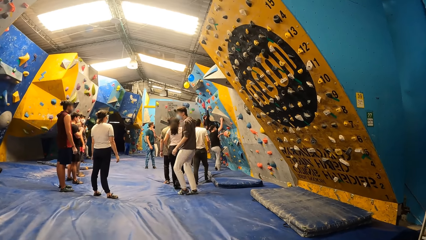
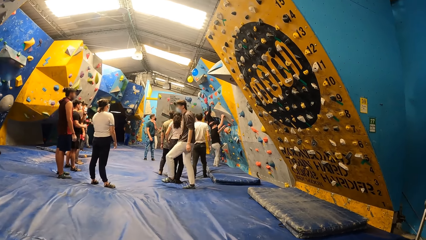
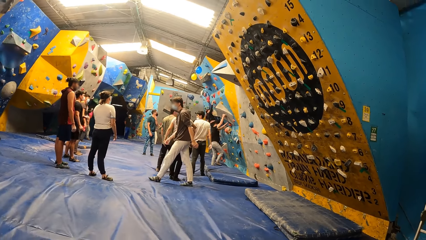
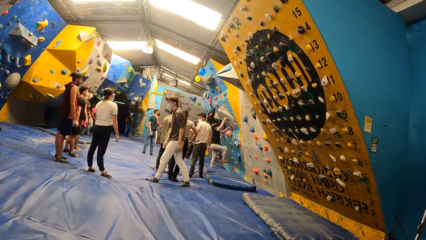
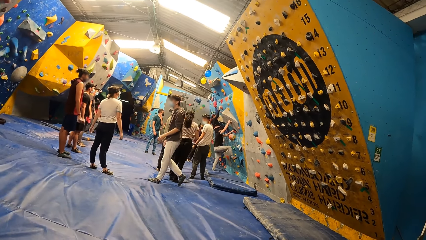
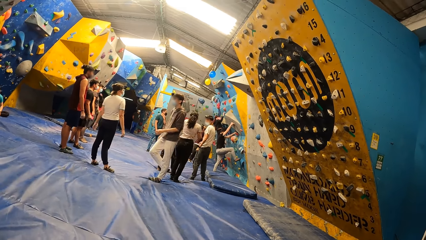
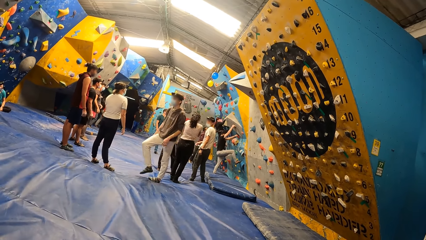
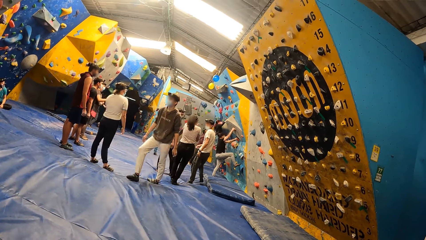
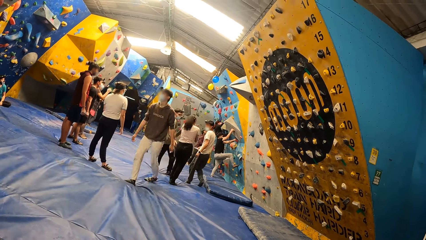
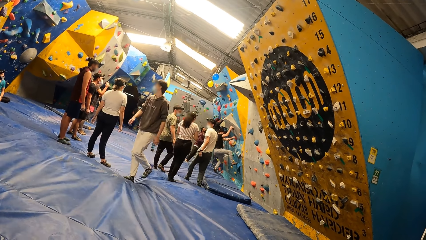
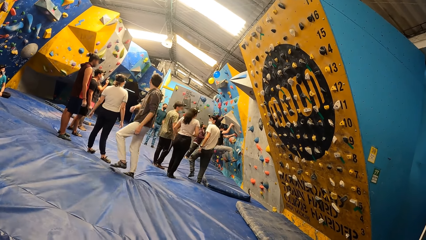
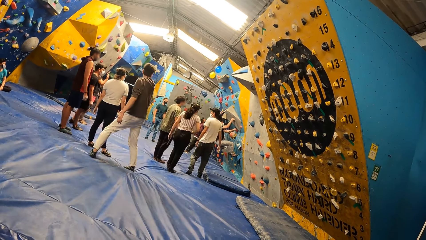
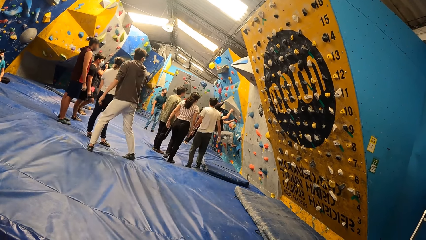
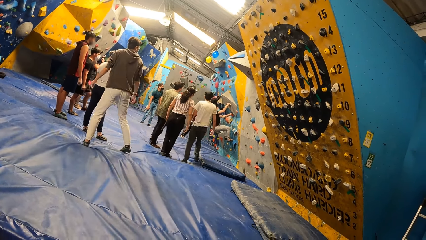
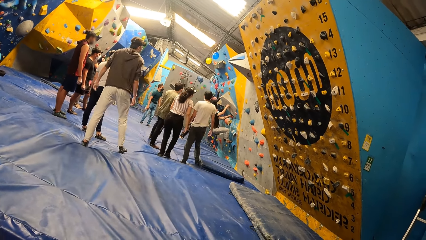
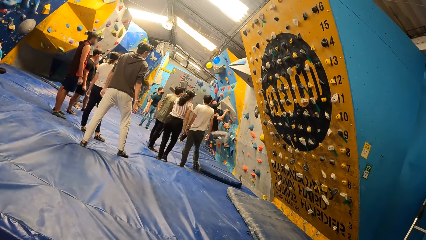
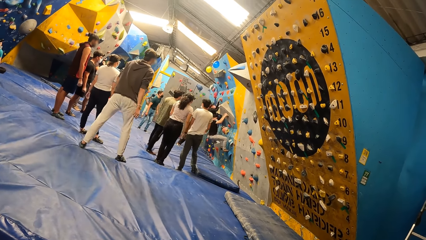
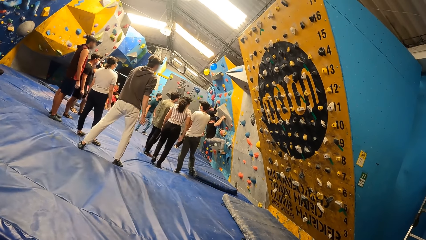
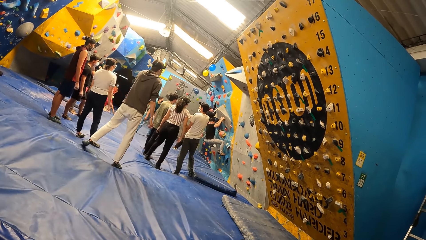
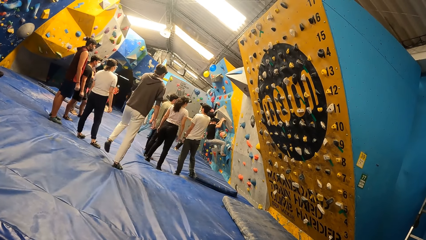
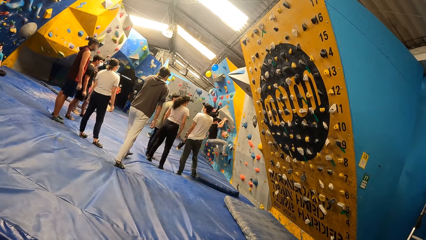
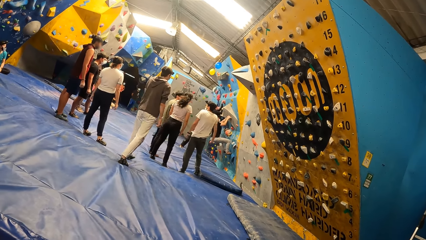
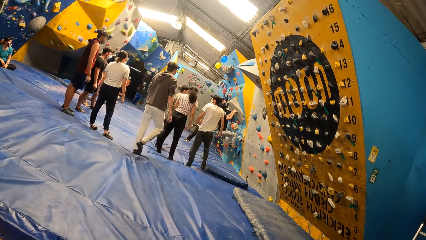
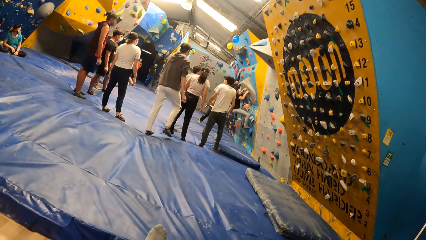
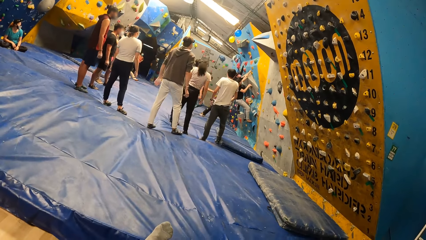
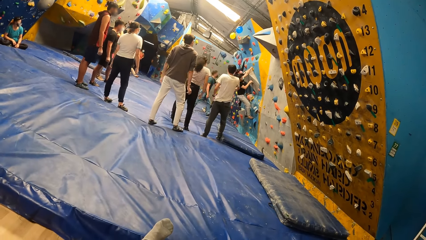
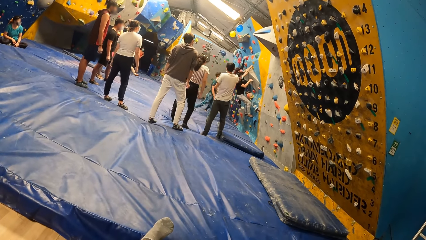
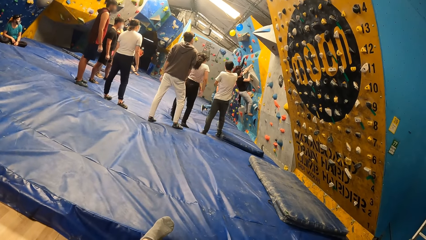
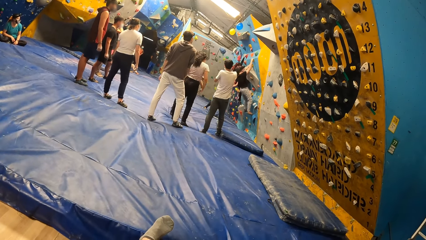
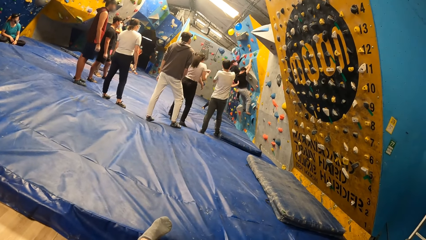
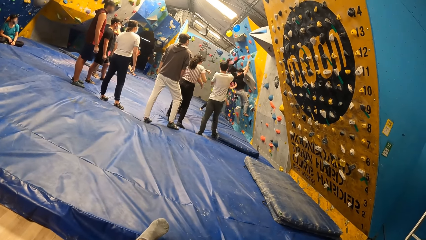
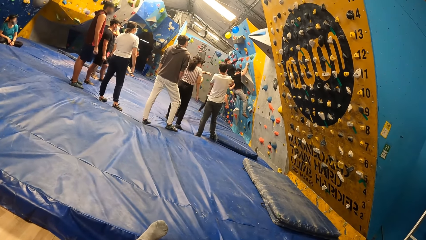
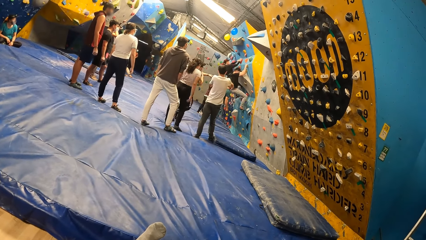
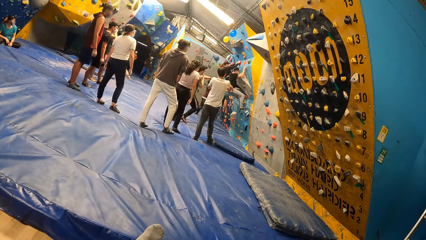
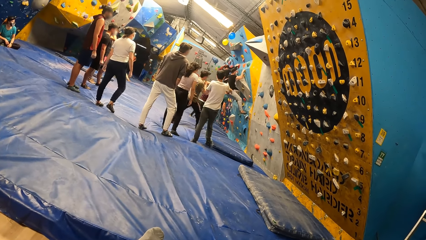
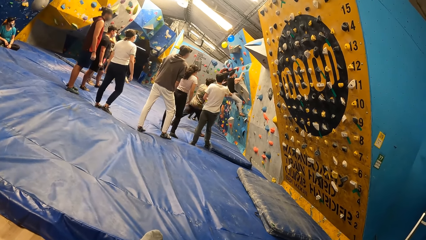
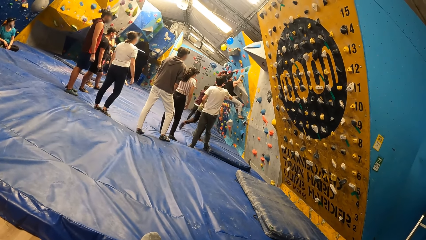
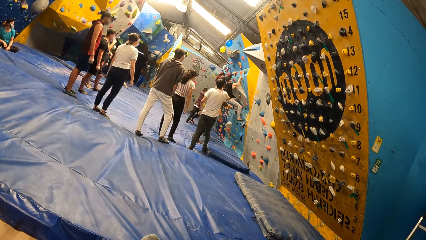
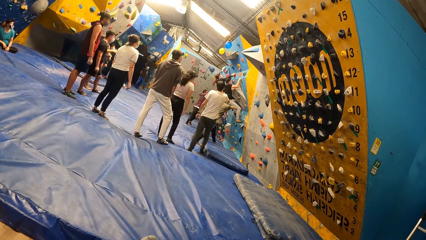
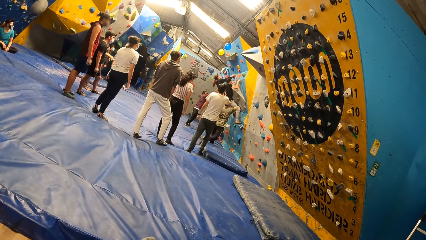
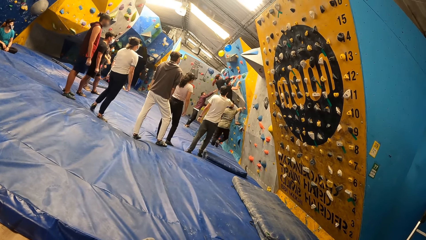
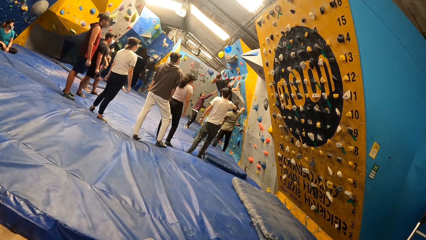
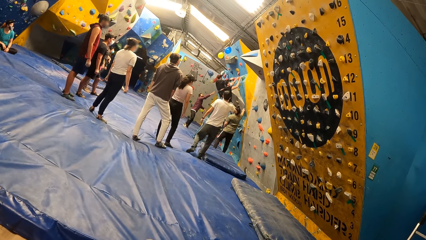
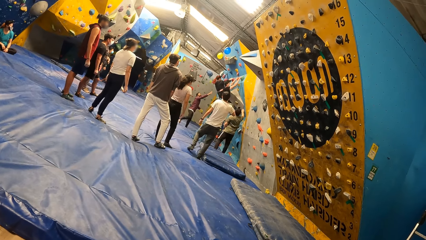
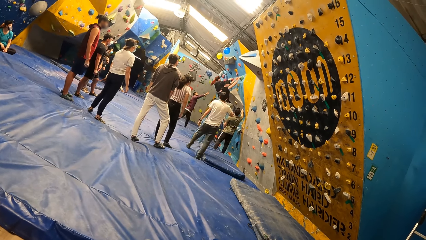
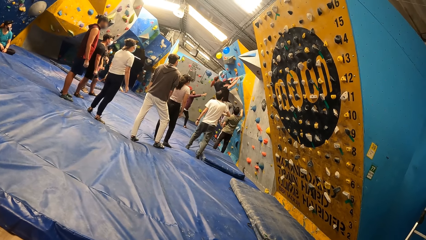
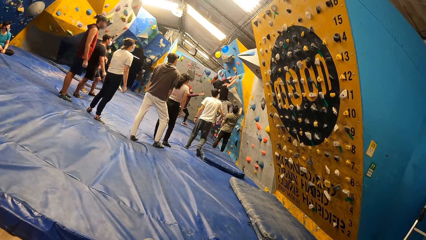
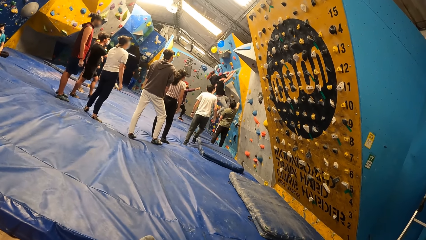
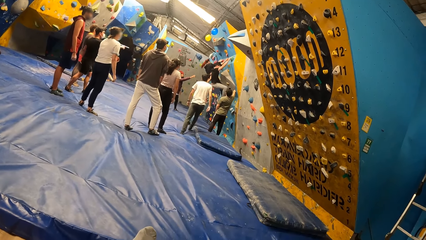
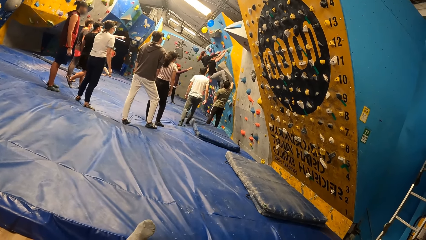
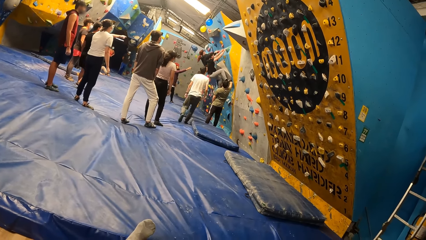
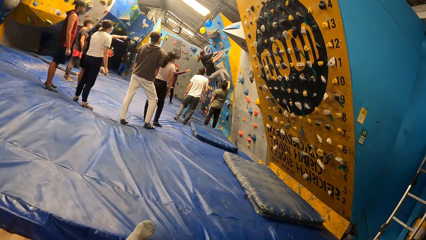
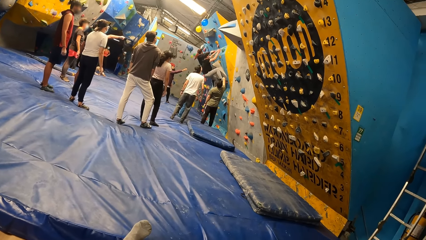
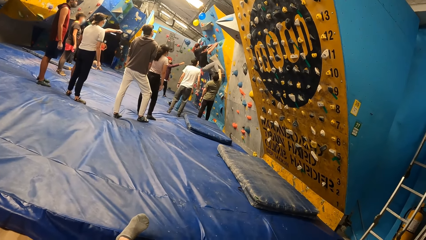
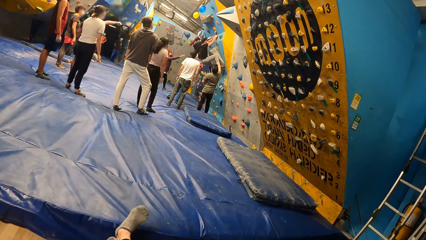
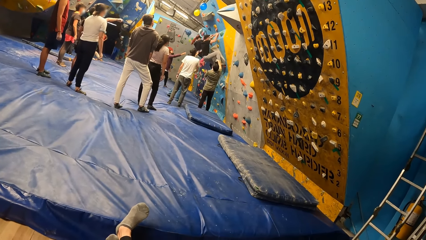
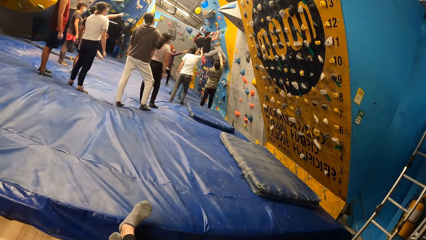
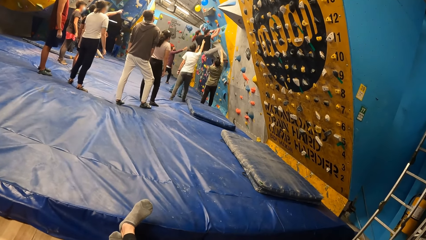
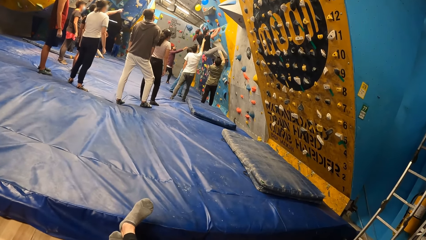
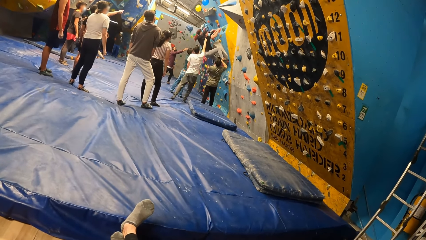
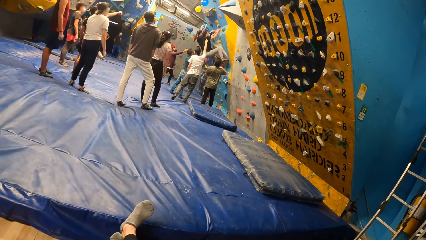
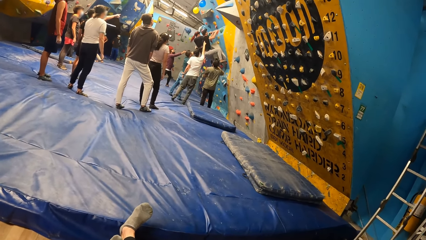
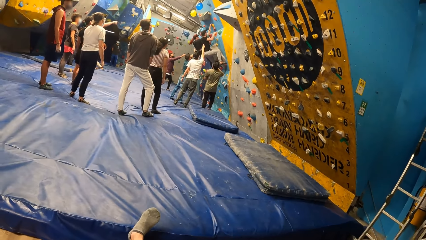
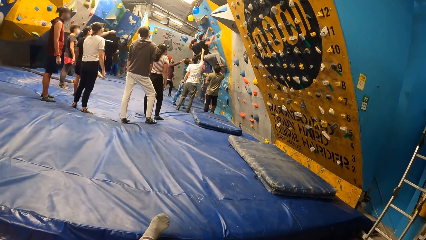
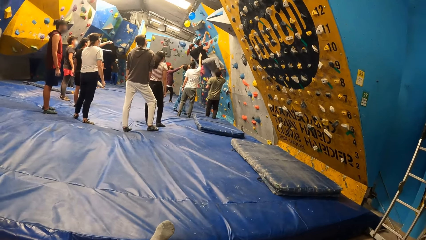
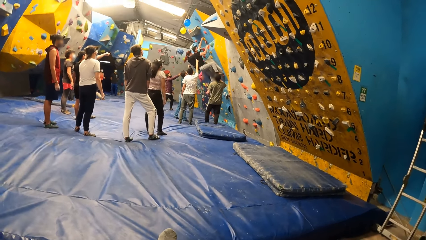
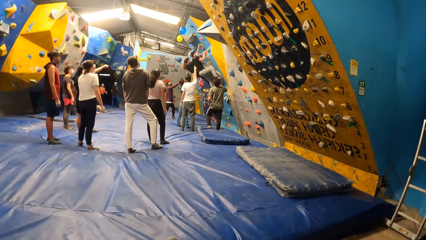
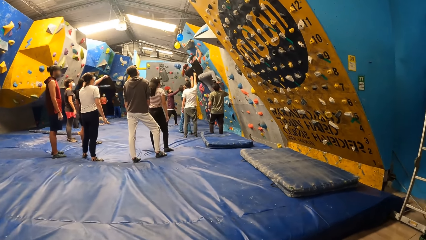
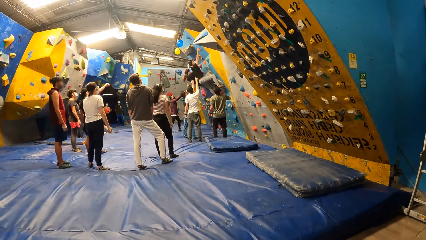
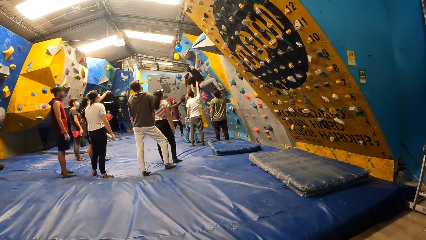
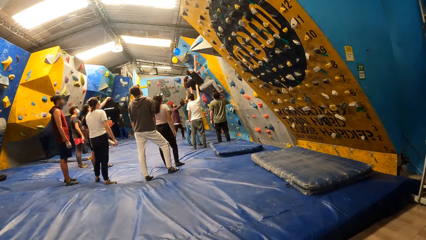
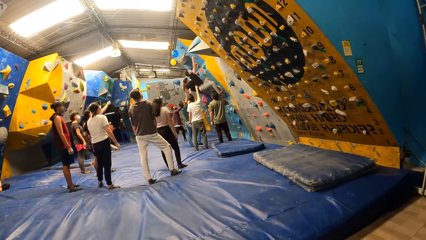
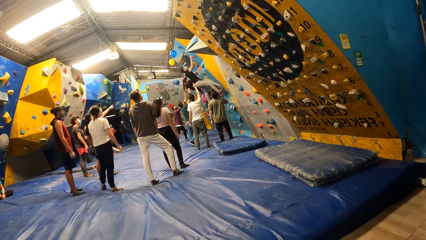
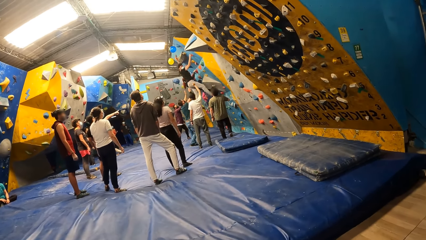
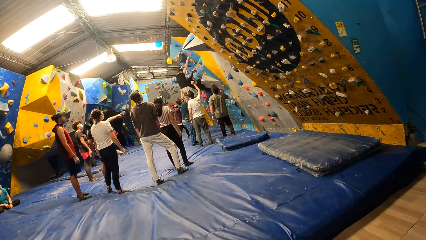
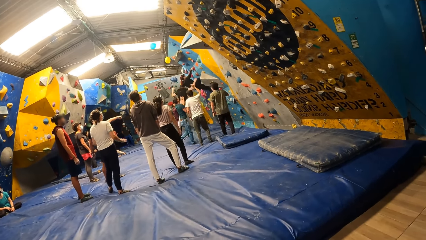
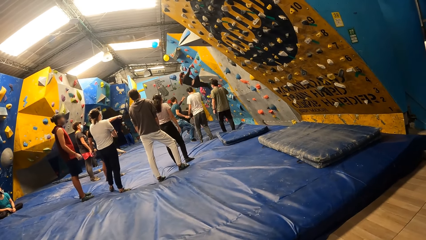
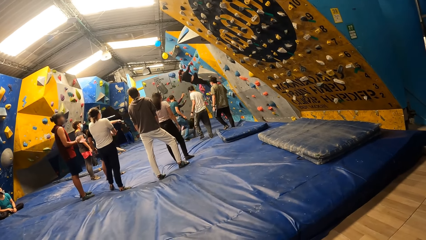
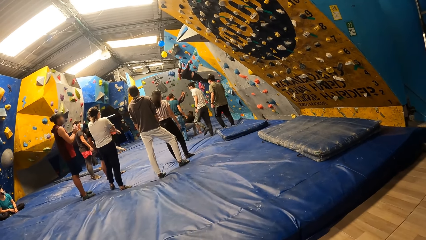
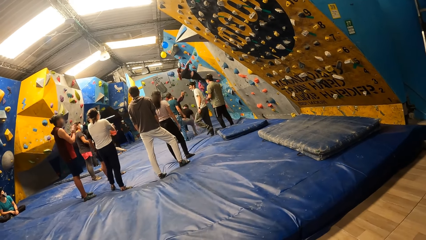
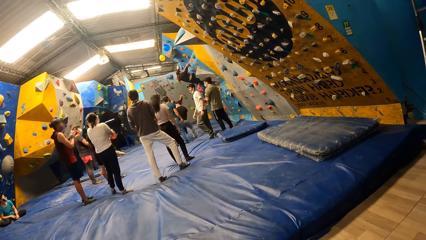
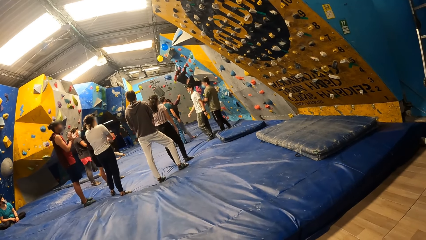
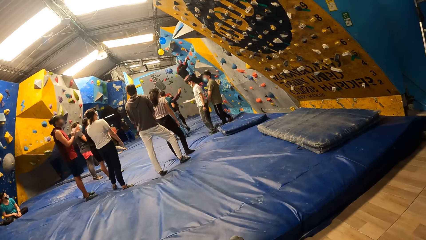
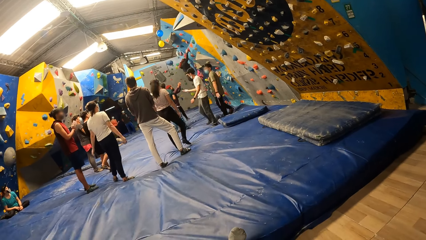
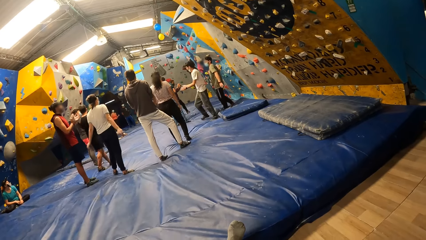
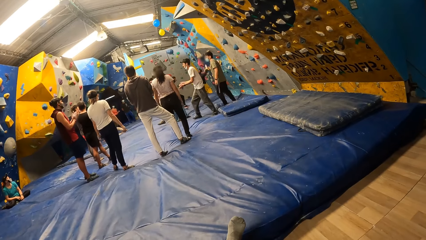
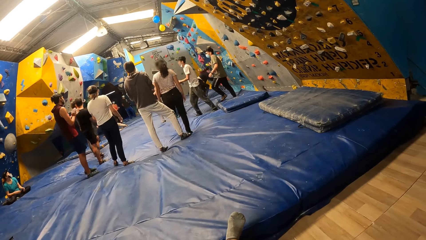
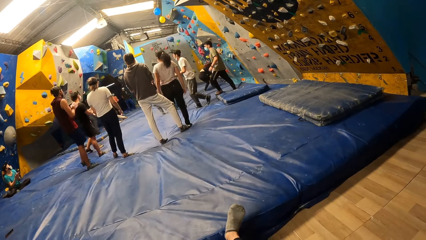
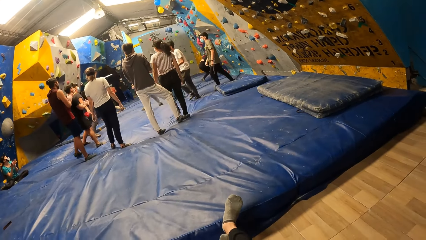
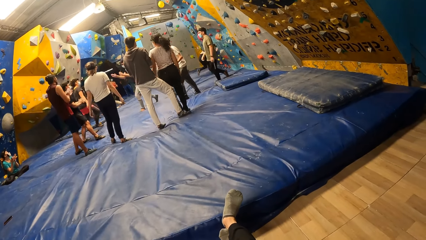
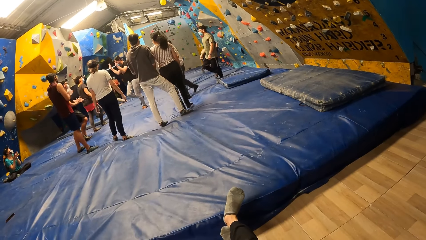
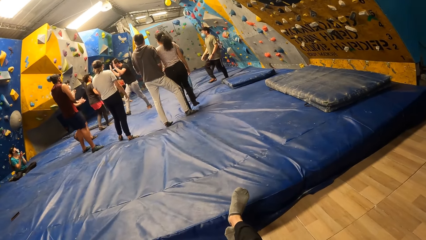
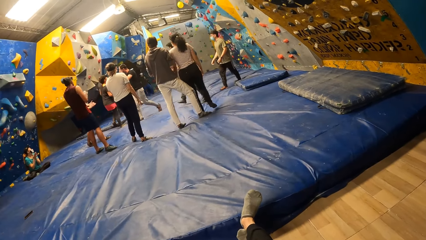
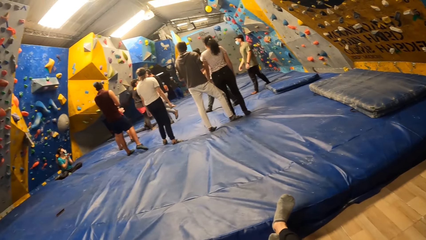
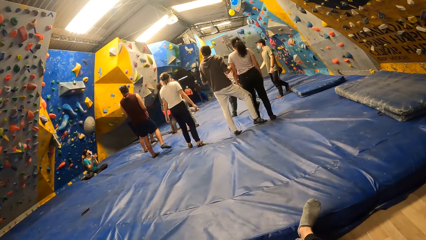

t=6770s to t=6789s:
A man climbs the wall. Another man touches a rock on the wall with his right hand. The first man jumps onto the foam landing. The woman jumps onto the foam landing.
